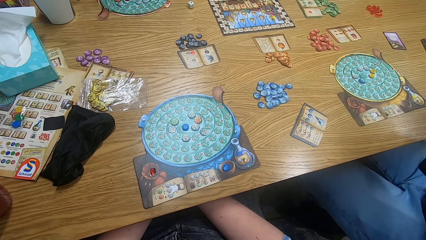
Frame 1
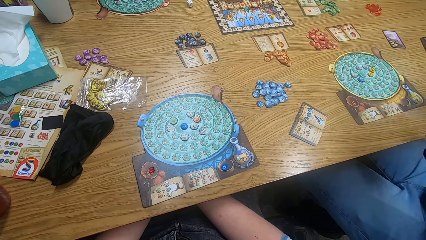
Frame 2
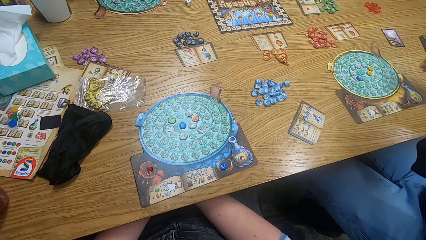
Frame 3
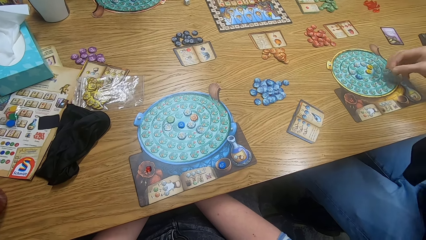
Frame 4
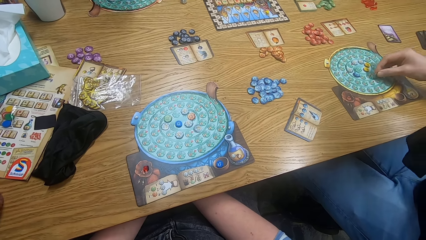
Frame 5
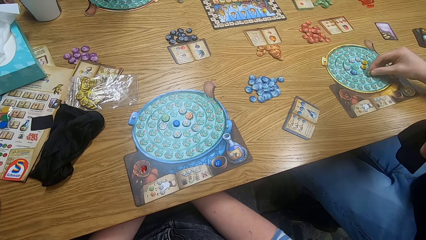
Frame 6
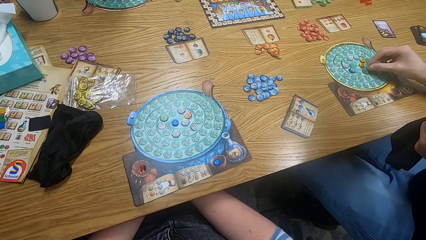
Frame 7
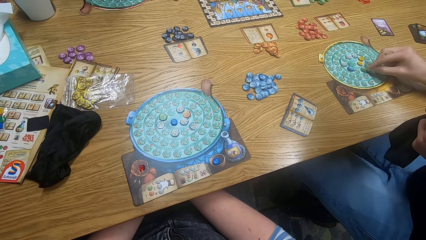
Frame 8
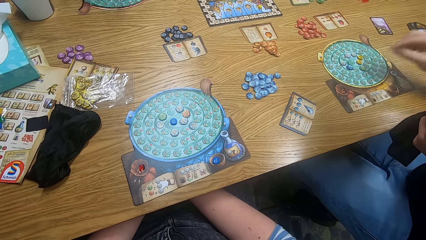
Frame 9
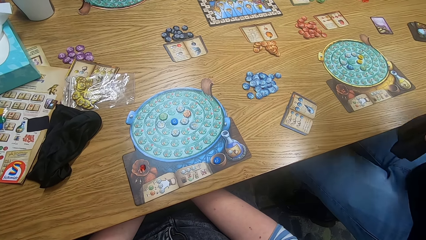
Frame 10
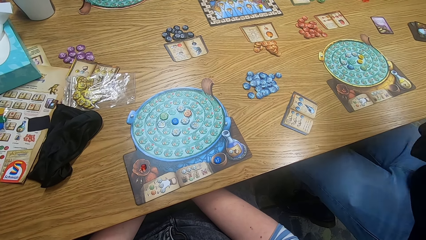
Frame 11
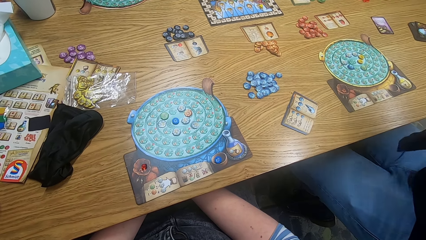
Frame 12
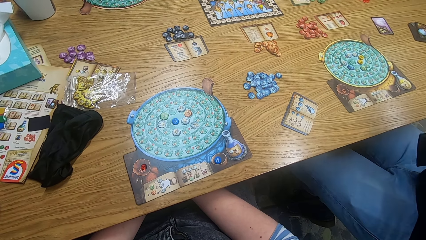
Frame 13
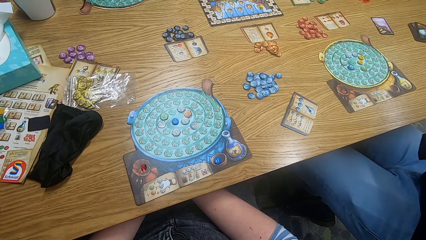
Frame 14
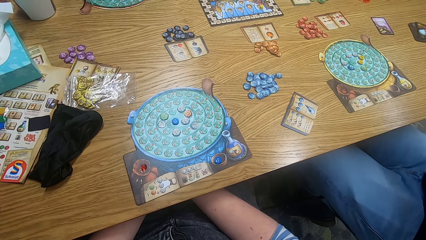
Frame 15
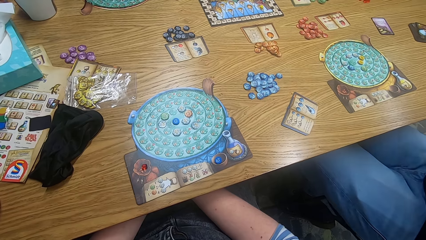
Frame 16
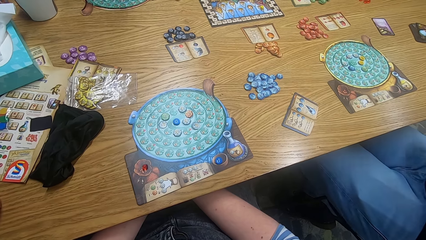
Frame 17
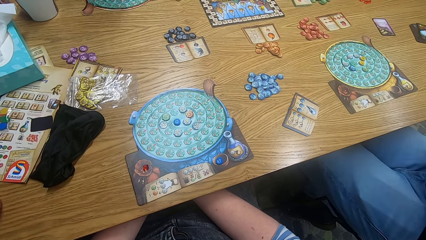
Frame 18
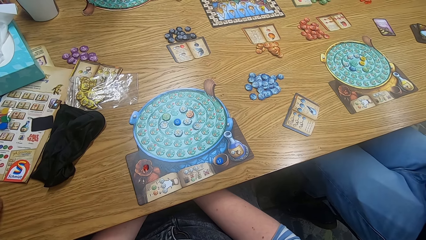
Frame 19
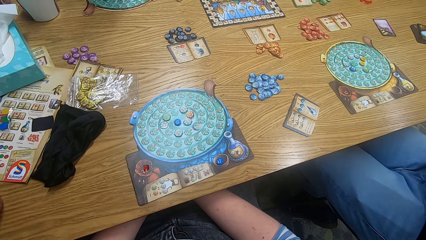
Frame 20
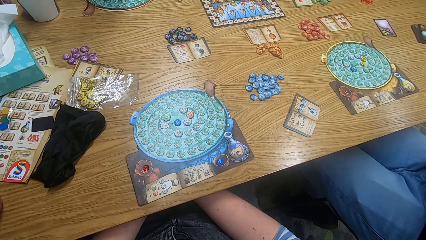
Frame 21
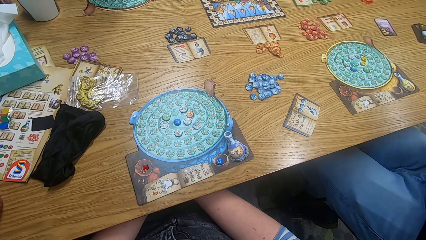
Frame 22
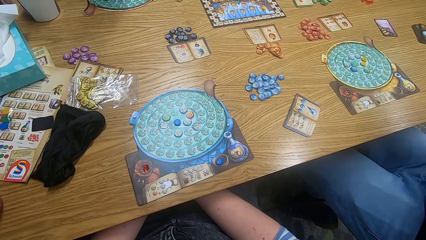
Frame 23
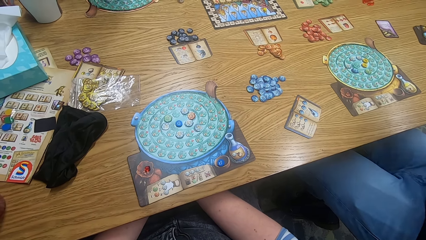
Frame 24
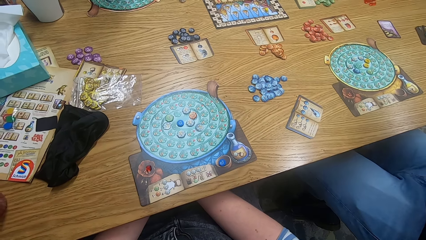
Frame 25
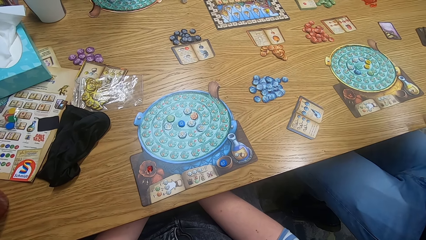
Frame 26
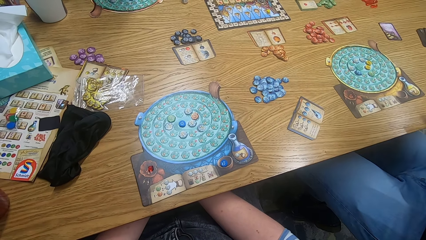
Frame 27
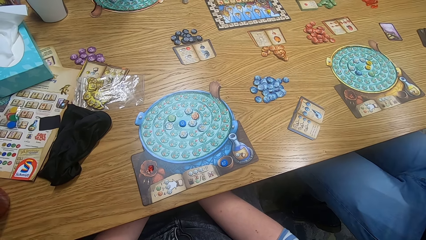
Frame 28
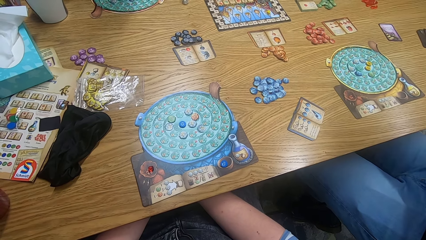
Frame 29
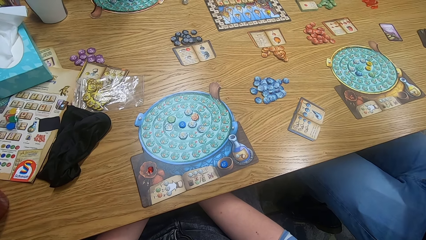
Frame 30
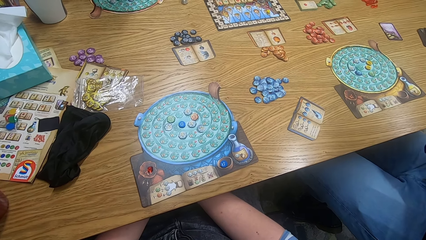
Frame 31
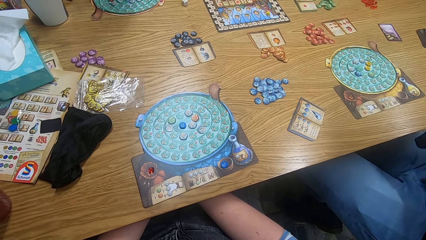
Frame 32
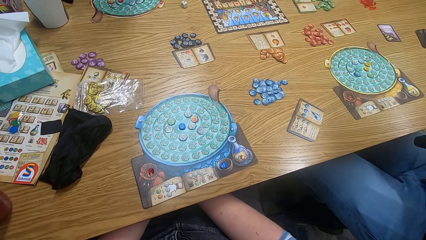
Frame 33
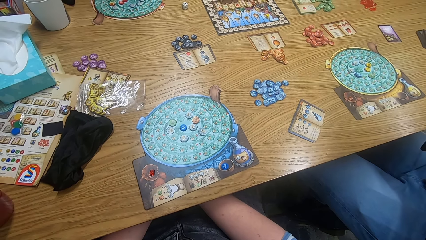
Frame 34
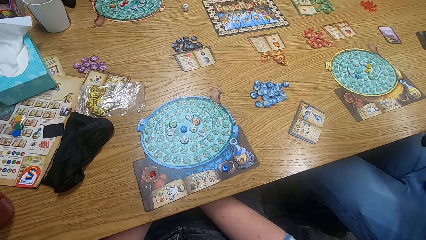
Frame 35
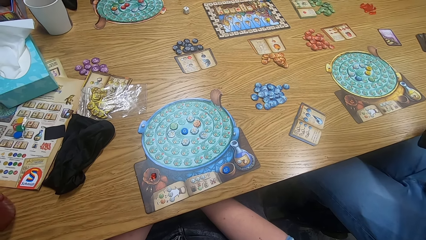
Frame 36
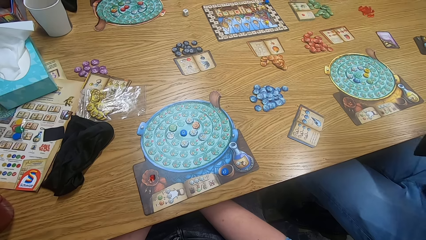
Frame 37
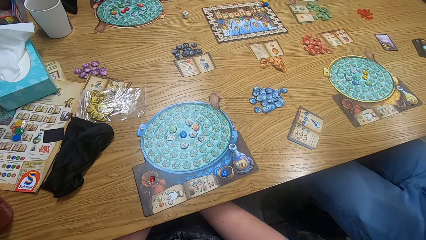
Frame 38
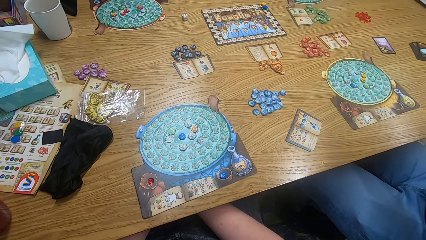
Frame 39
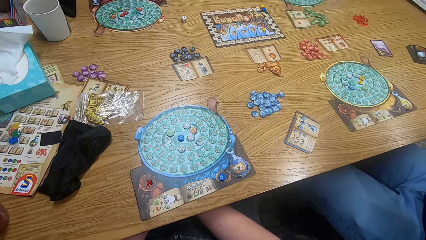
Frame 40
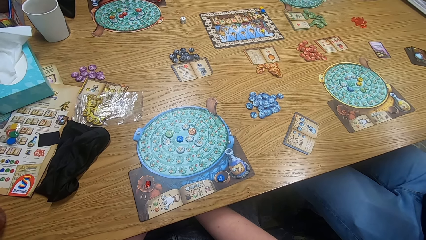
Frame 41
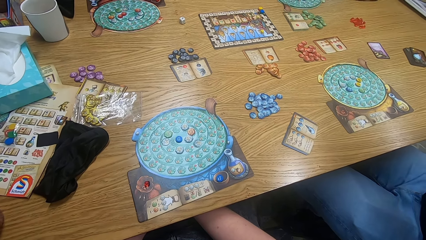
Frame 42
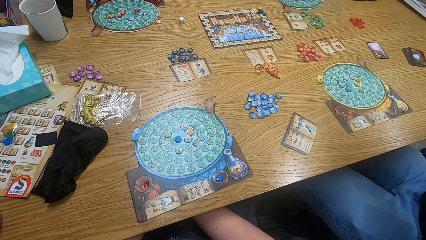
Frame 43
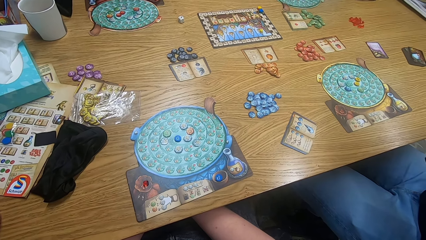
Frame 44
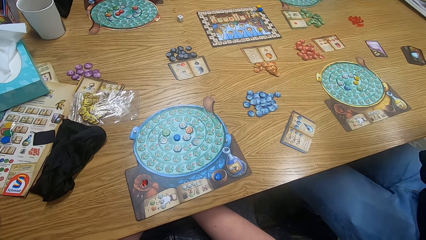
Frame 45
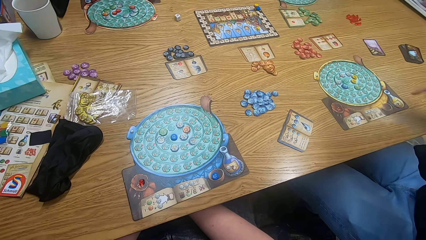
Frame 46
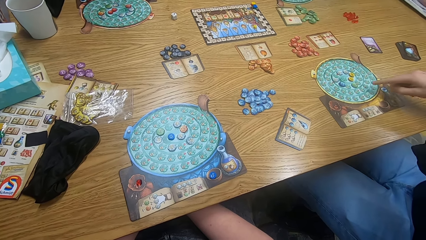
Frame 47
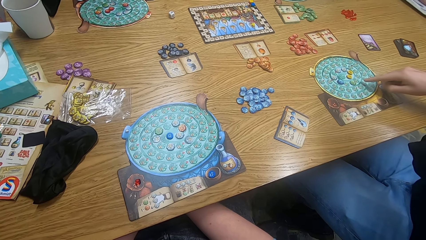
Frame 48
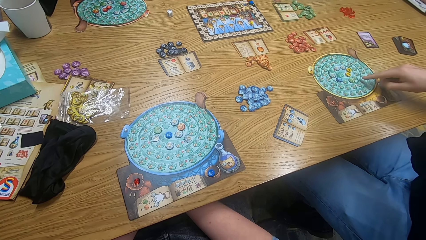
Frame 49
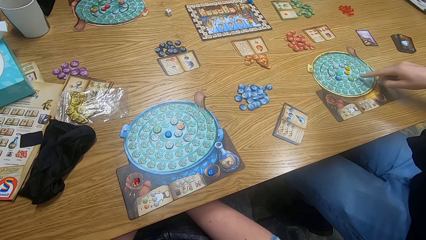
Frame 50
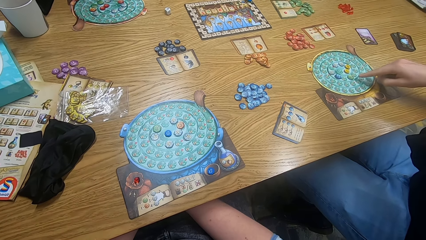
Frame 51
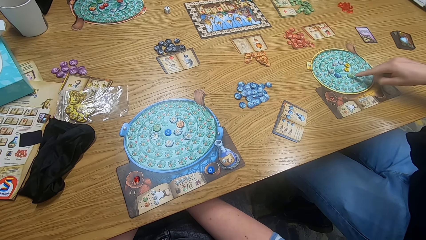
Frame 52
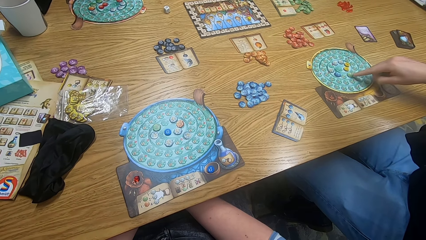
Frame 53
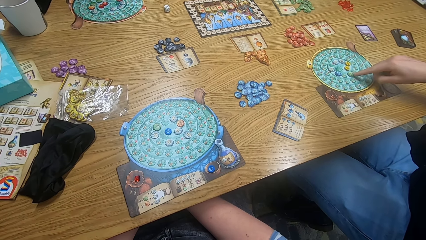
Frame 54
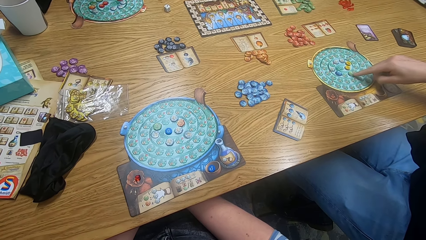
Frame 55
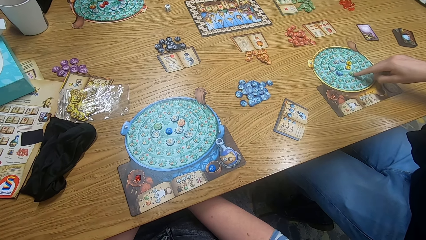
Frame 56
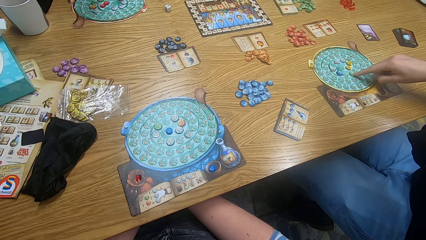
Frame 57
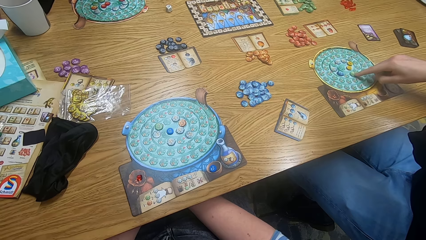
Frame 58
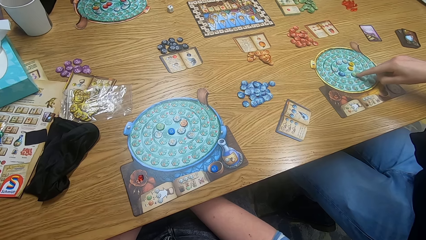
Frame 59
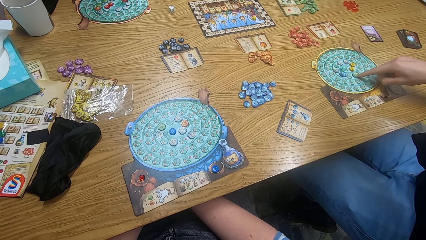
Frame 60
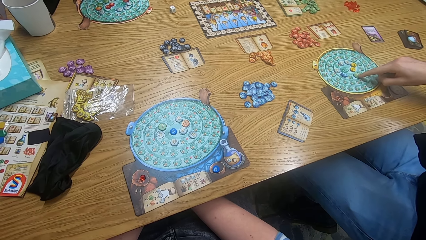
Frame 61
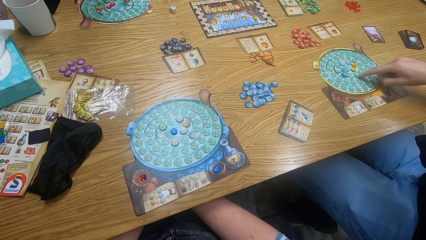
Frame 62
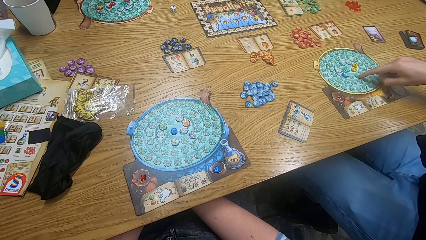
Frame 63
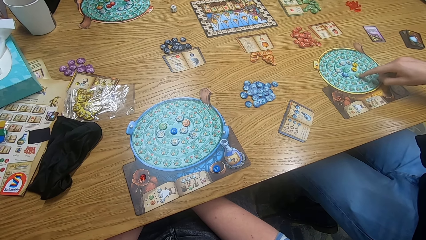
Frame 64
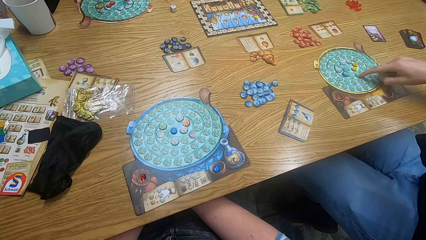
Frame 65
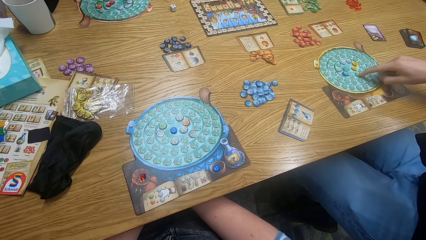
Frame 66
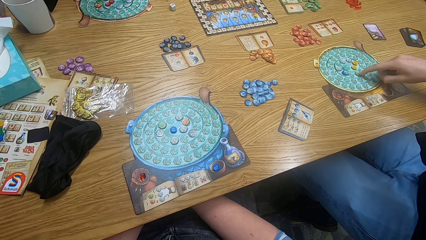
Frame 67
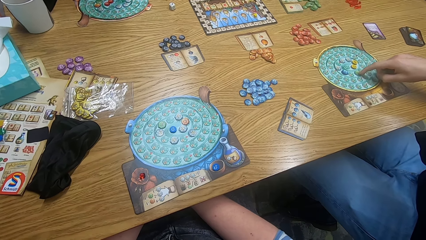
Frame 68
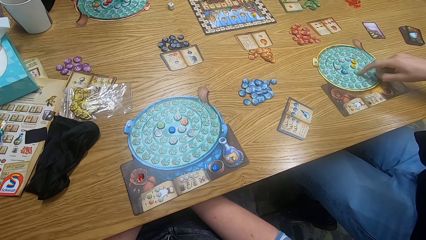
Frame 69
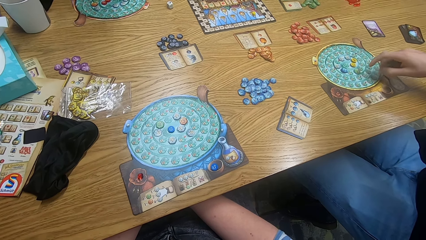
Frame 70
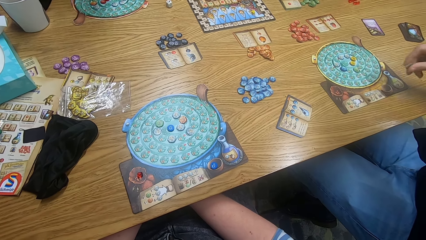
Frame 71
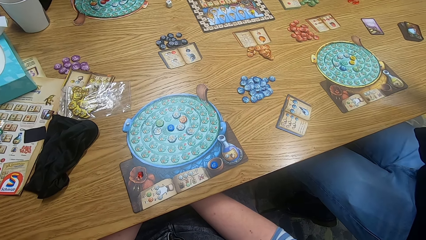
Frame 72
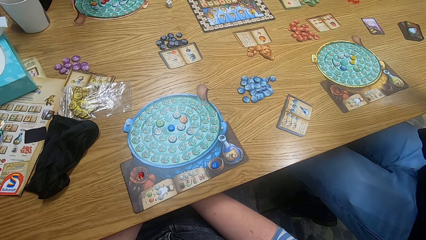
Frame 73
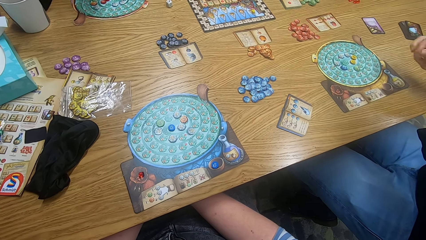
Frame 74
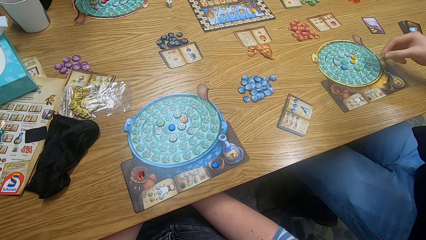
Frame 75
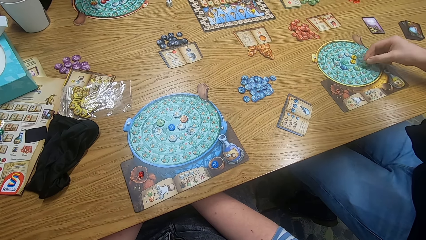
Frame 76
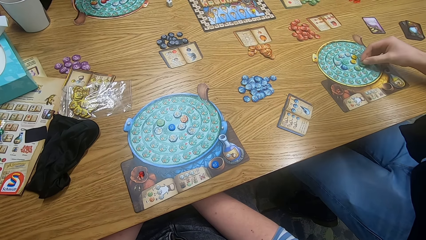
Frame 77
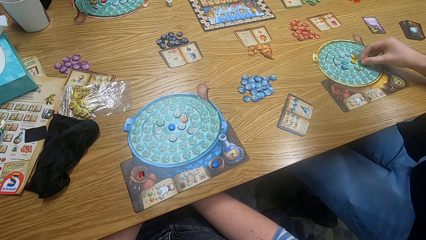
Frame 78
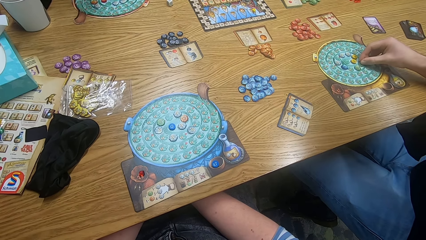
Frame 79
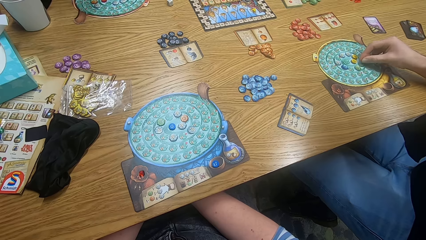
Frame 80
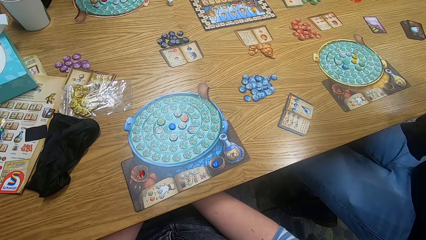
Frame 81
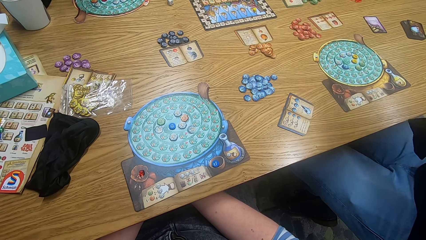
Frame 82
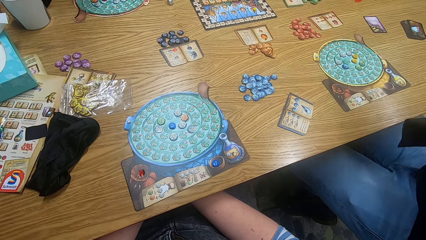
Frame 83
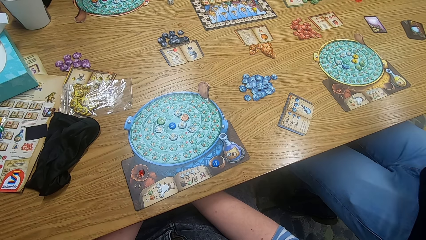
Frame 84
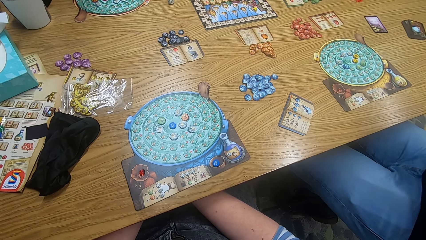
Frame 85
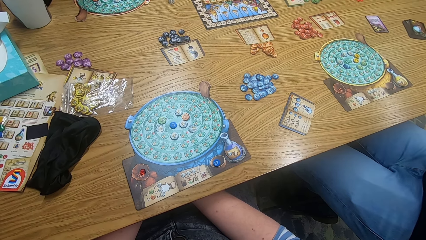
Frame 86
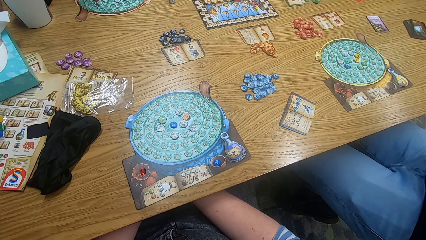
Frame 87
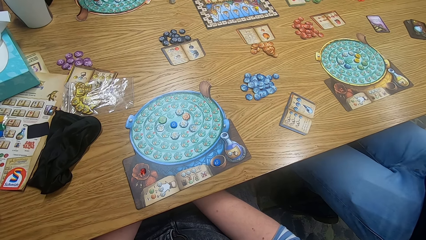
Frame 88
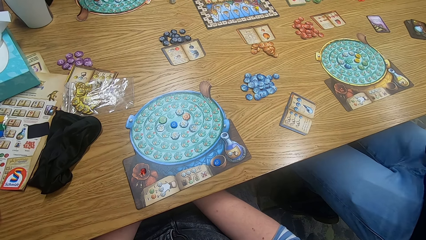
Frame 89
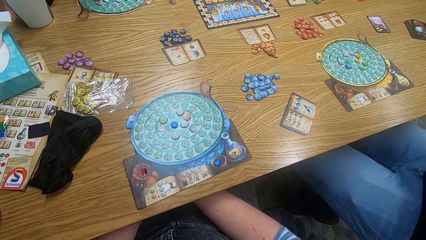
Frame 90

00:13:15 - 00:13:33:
The camera wearer looks around. A man plays scrabble. The man plays the game again. The camera wearer looks around. They look around again. The man plays the game. He points at the game board. The camera wearer plays the game board.
